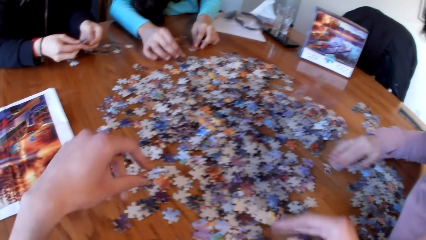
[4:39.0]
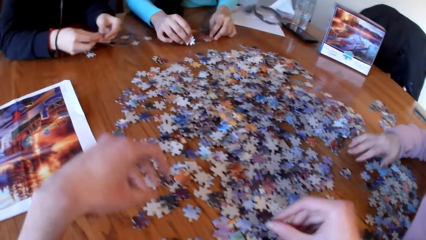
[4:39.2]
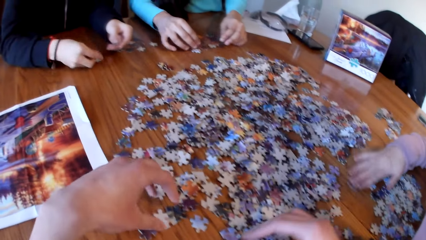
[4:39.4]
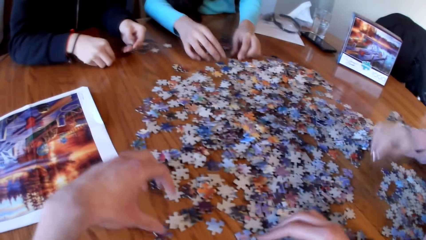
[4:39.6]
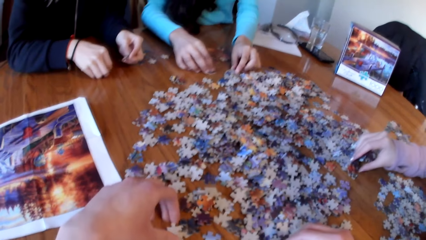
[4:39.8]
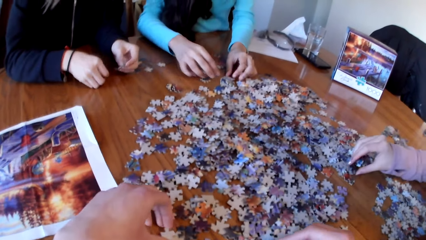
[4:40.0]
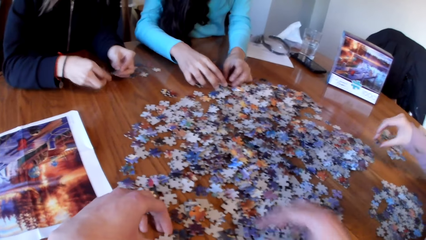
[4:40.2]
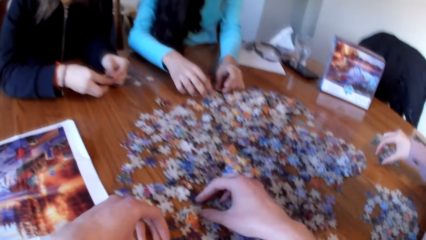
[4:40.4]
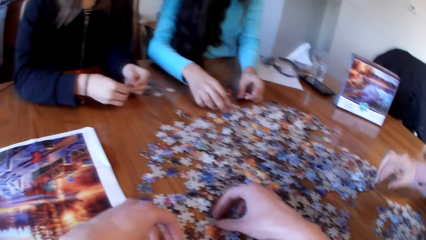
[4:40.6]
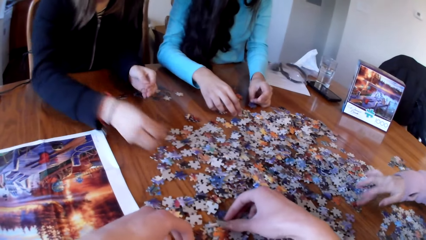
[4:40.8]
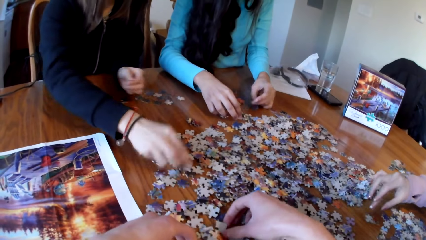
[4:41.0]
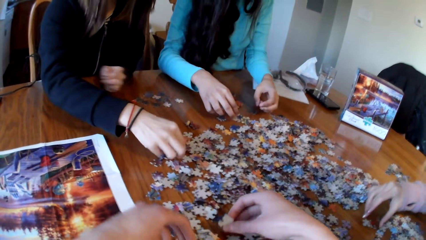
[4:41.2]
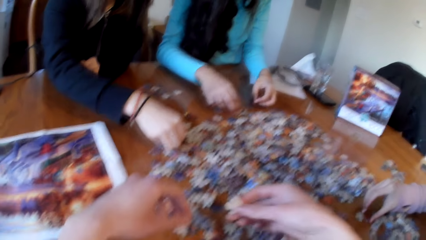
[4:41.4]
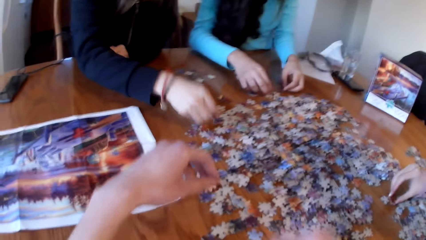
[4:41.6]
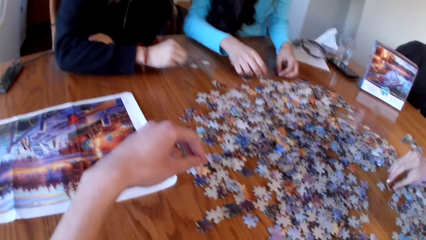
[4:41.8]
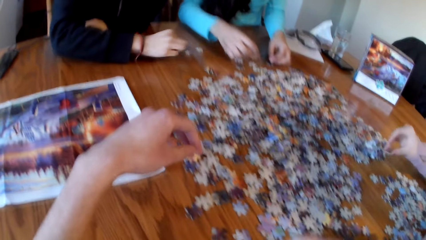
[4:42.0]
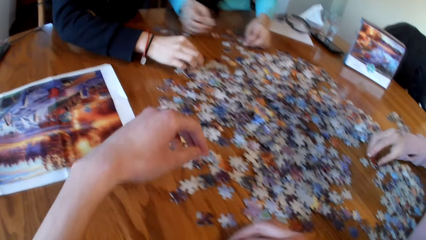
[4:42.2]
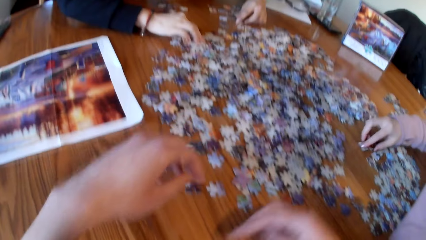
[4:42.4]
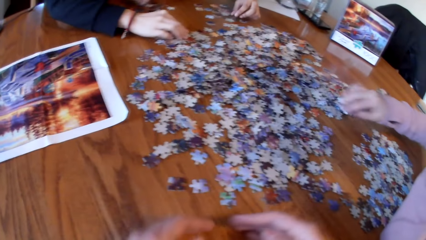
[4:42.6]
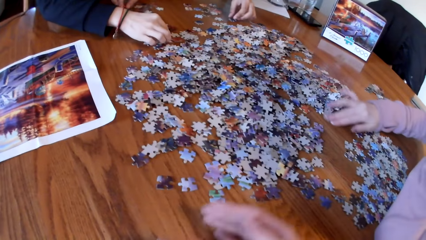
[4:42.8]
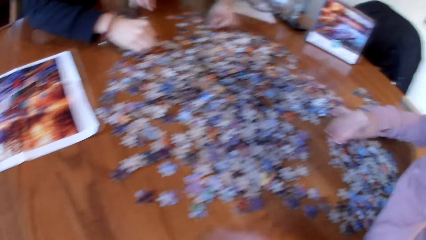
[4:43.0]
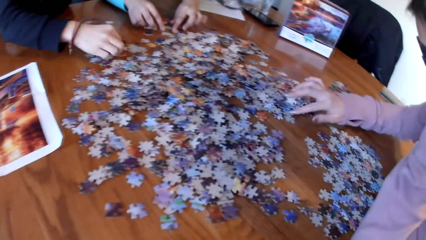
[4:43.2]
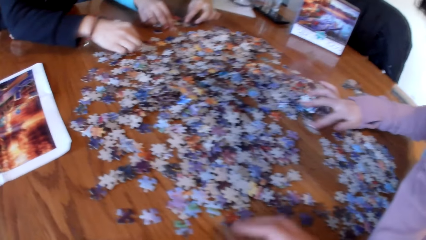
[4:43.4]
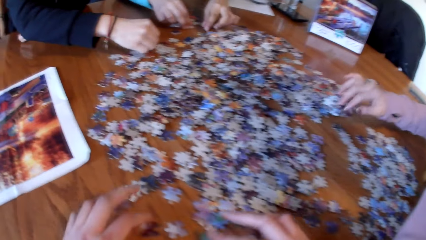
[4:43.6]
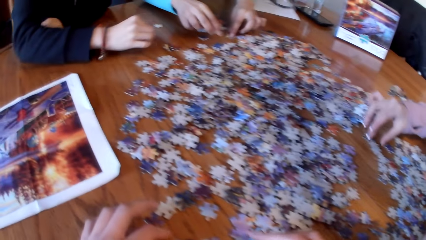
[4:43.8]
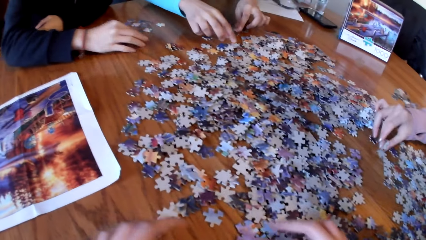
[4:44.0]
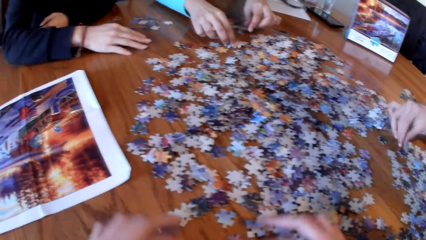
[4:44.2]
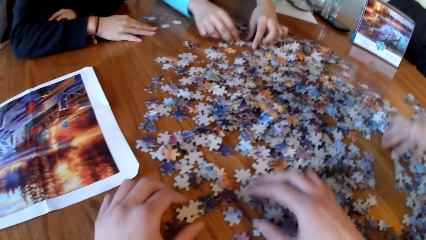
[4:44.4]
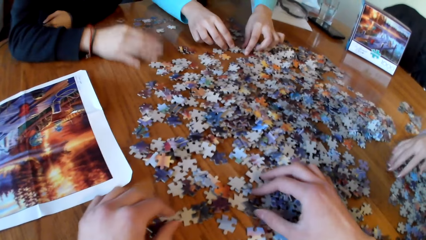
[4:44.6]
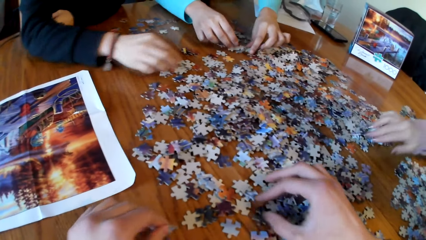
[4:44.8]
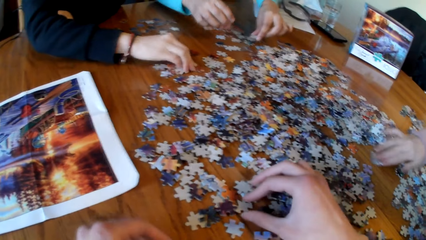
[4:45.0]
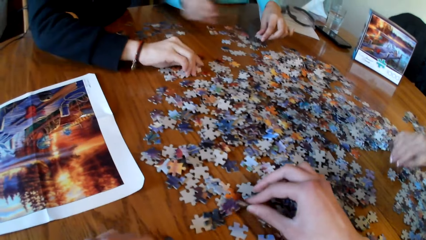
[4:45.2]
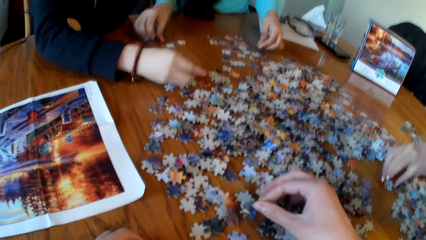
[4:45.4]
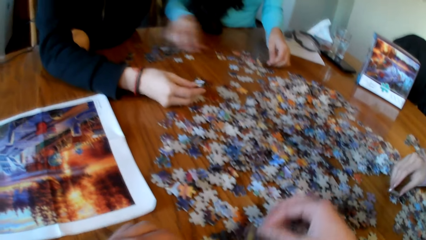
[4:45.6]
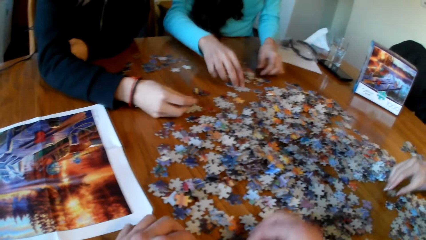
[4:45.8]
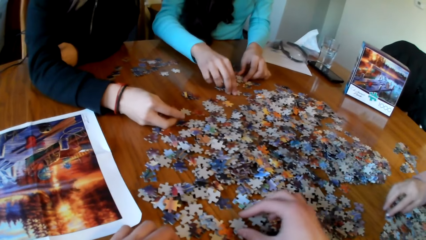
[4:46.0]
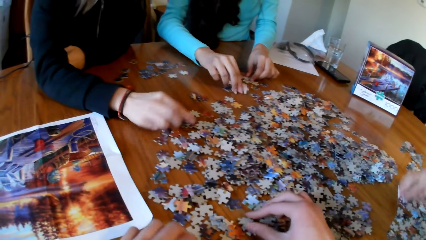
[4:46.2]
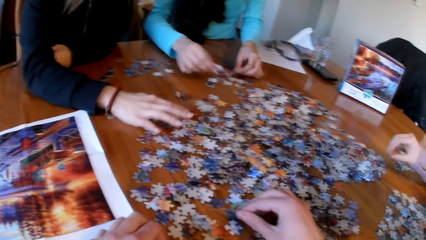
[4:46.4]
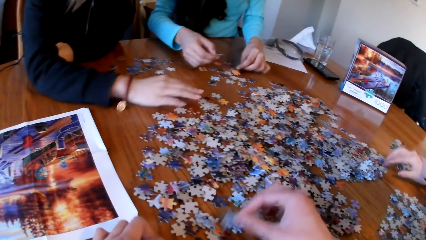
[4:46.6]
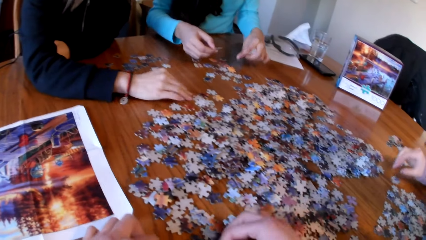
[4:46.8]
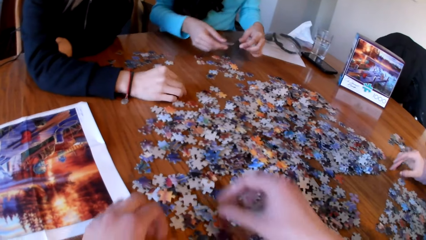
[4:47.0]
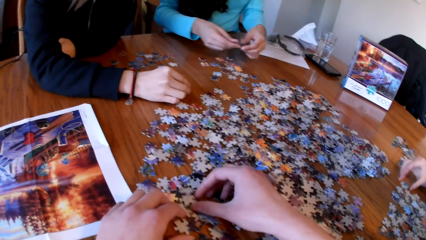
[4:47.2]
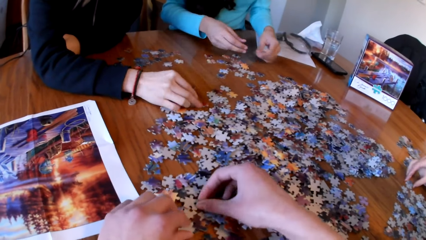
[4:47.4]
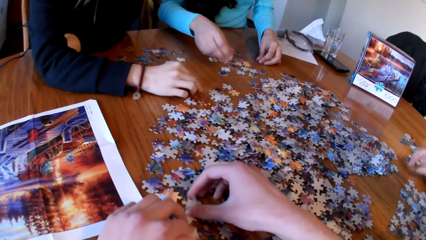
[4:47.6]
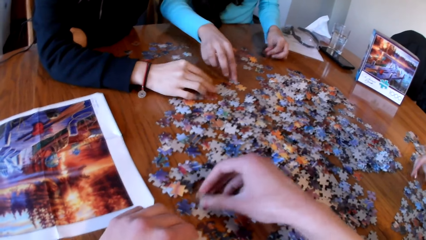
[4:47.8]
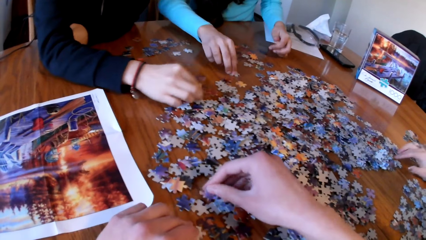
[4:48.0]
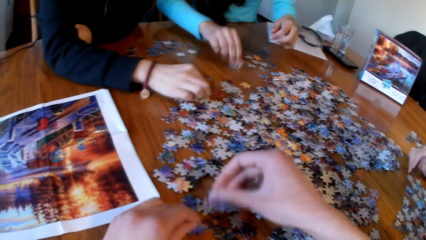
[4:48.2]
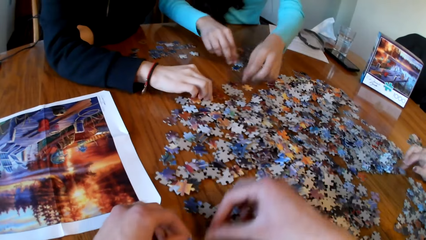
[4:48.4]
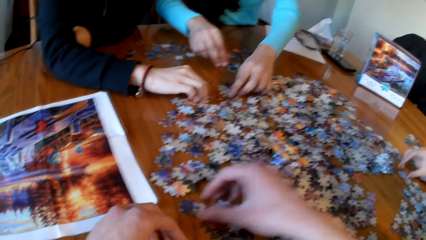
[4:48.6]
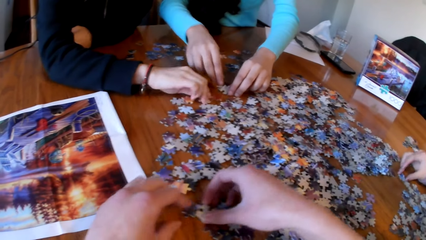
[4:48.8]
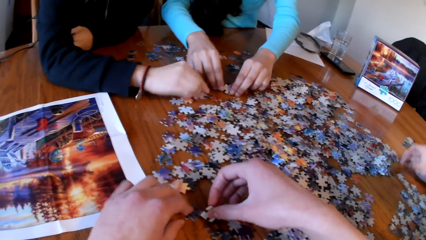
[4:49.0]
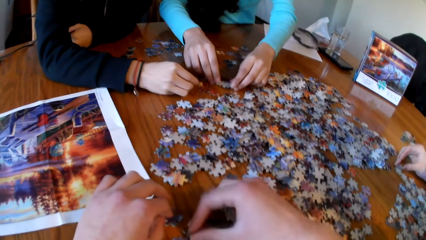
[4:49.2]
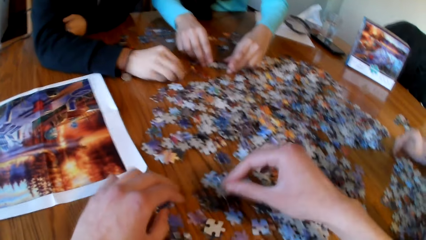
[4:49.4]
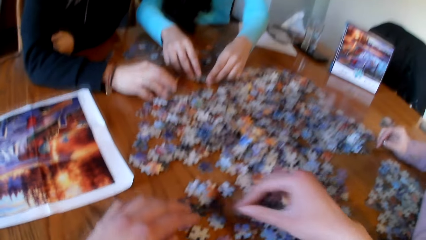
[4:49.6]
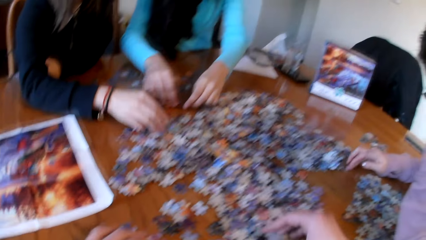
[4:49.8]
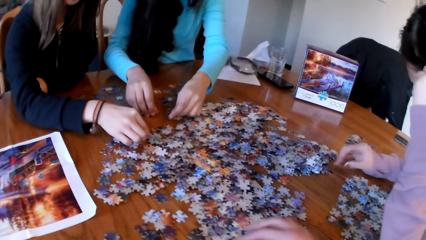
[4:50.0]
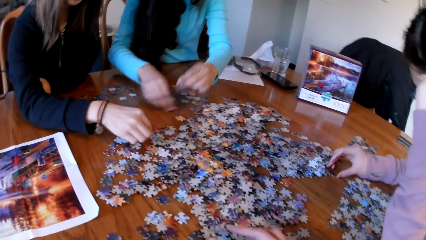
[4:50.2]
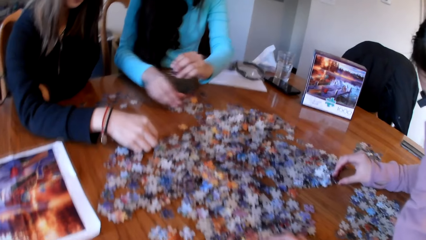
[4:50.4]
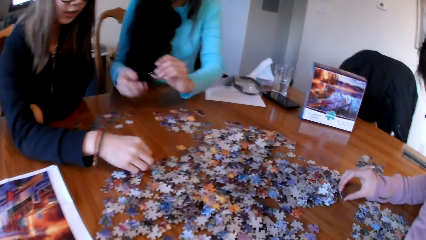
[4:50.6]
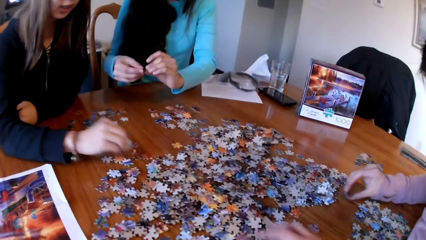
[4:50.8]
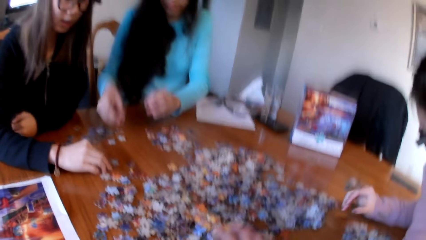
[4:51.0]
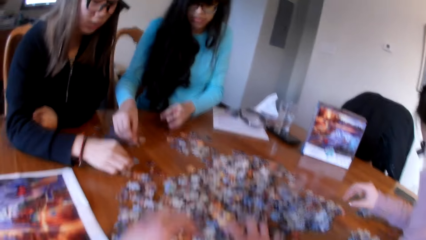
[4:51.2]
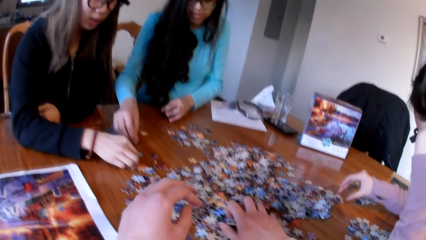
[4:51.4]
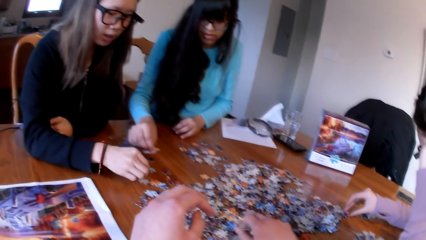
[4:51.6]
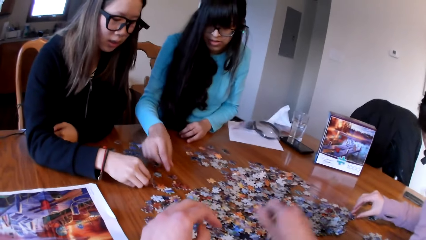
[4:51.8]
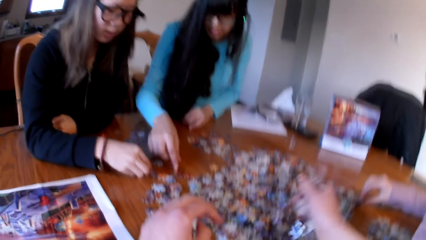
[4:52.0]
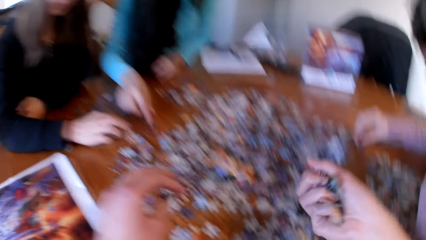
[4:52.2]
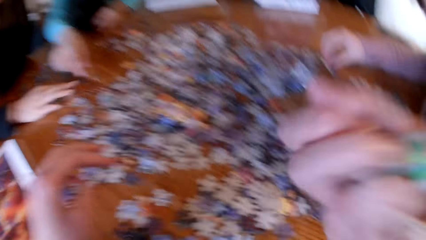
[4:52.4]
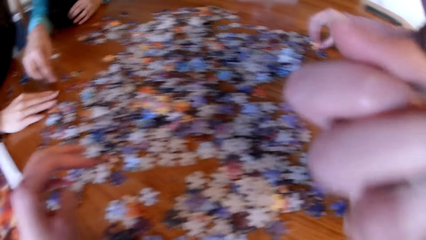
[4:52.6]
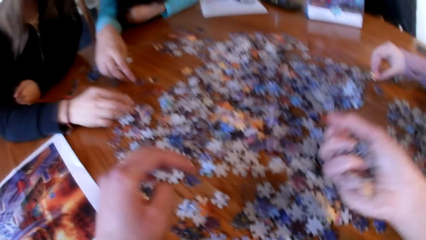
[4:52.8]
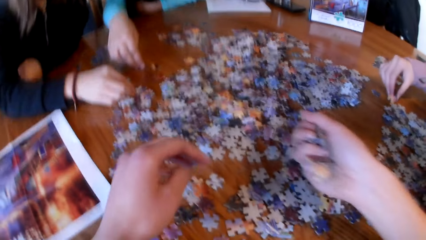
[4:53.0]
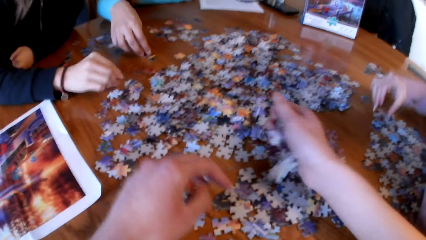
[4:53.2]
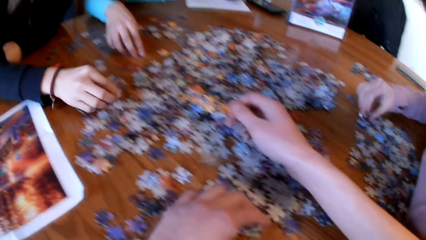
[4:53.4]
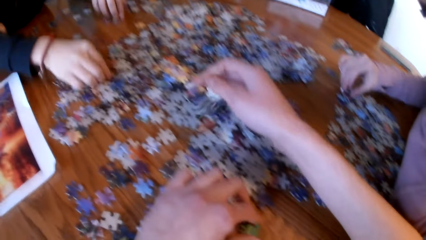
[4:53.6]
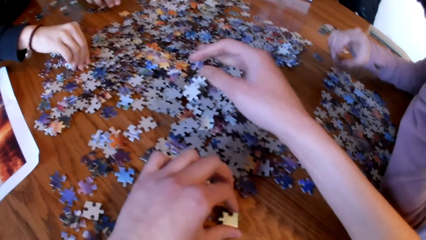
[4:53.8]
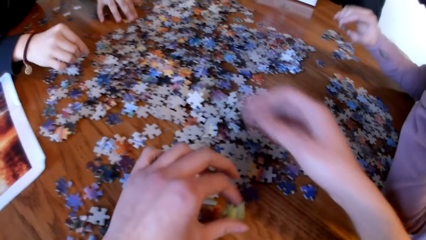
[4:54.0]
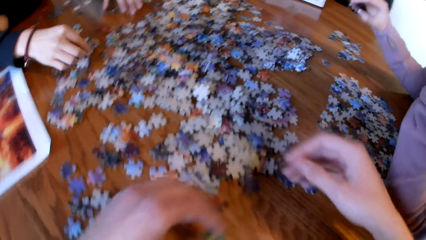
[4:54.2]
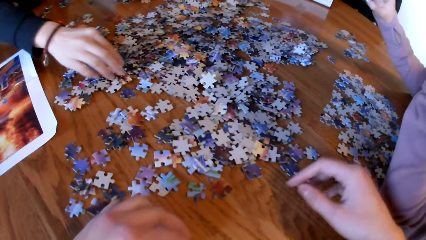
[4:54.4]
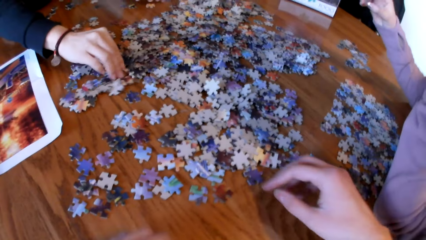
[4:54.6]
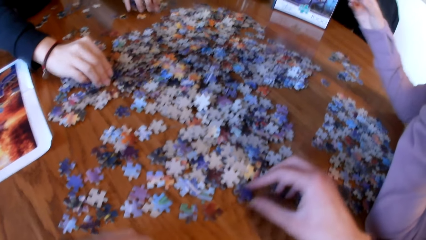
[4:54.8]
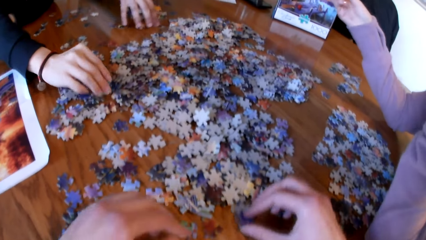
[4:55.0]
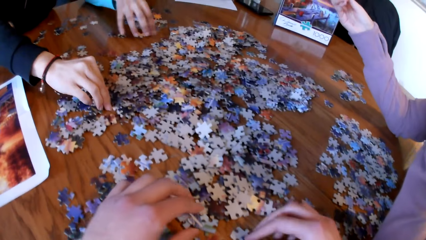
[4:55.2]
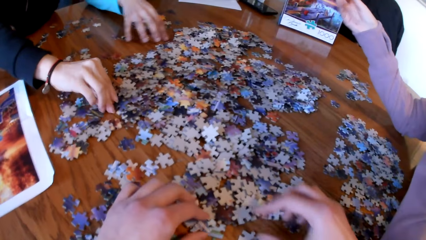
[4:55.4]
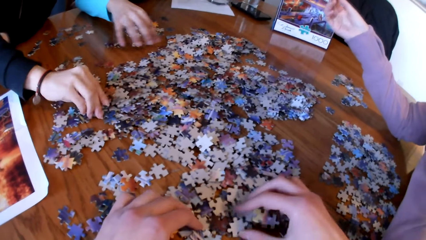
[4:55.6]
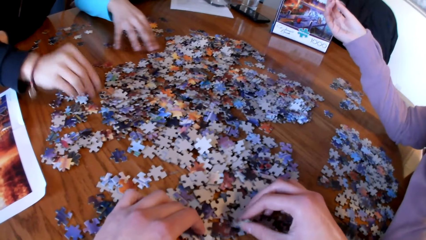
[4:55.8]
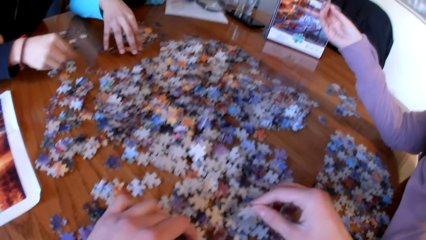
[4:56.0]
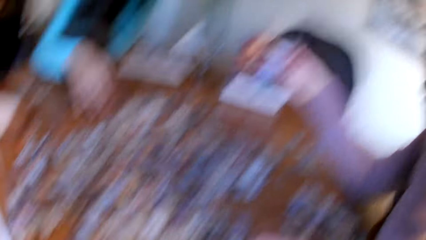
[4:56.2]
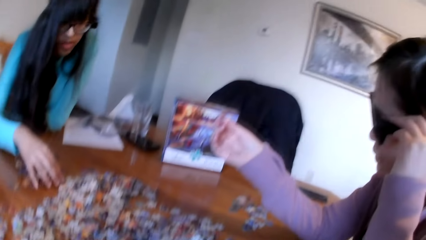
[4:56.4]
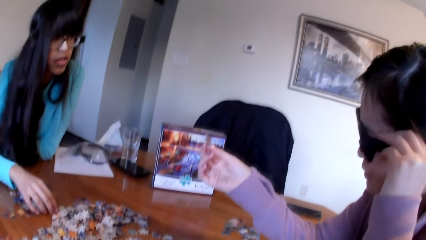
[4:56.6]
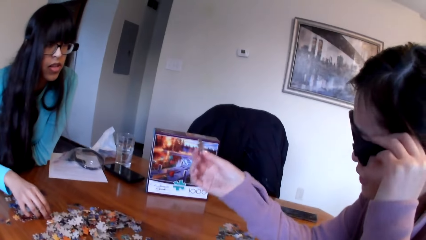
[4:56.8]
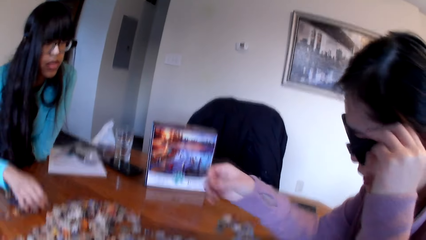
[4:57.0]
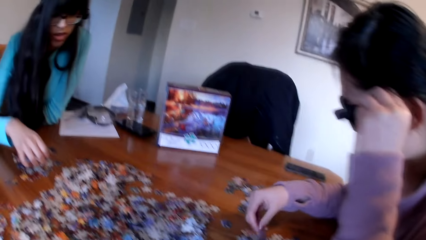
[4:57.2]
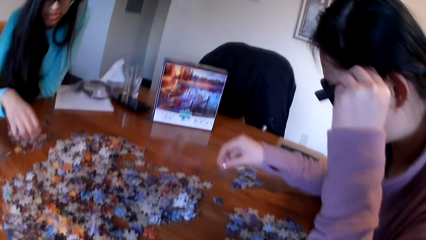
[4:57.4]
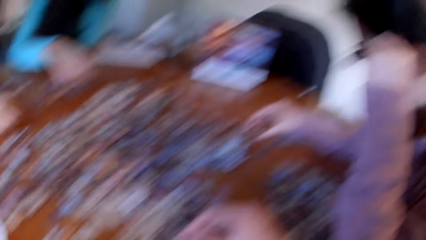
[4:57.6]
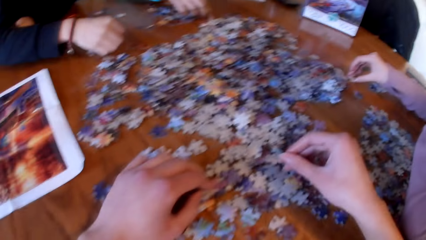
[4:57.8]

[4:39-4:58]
A lady picks the piece of puzzle. The camera wearer picks the pieces of puzzle from the table. They look for the puzzle pieces. A woman looks for the puzzle pieces. Another woman looks for the puzzle pieces. A third woman looks for the puzzle pieces. The camera wearer picks the puzzle piece from the table. They lift the puzzle piece. They pick the puzzle piece from the table.
